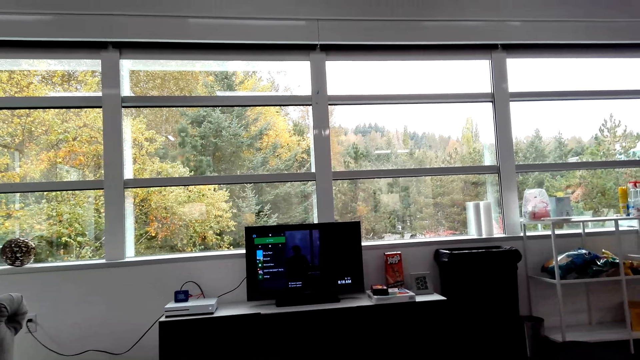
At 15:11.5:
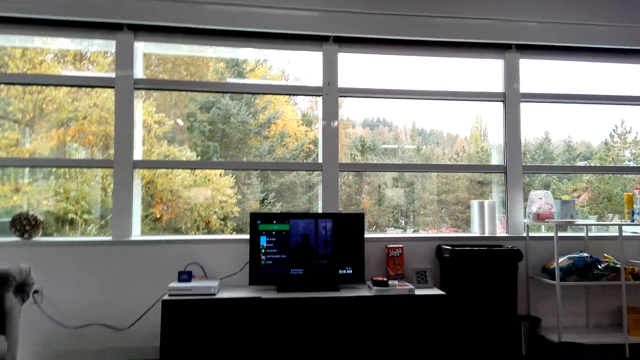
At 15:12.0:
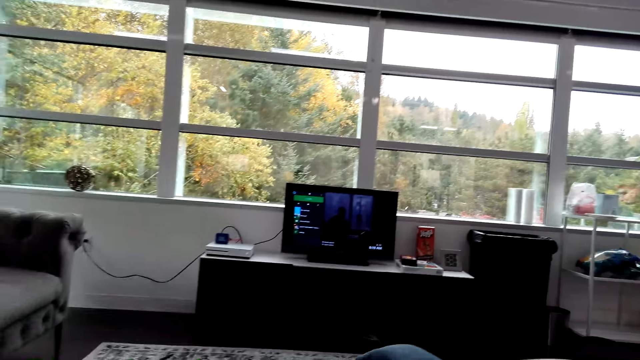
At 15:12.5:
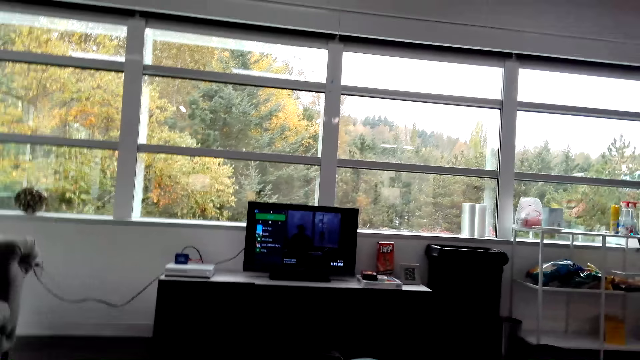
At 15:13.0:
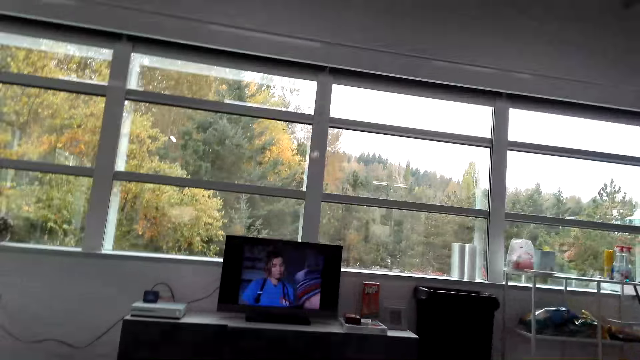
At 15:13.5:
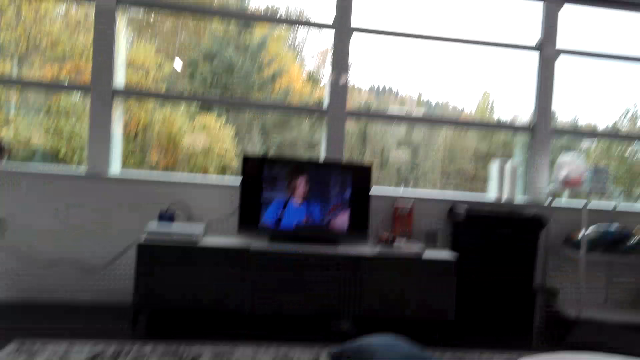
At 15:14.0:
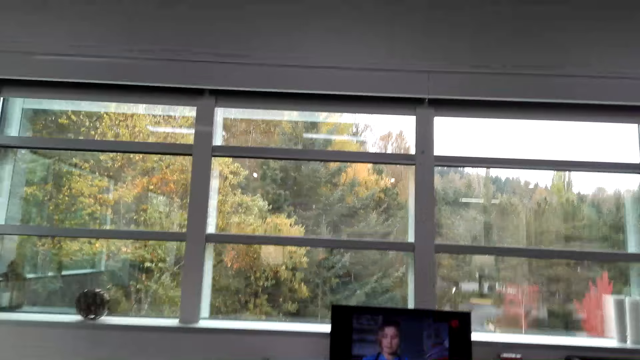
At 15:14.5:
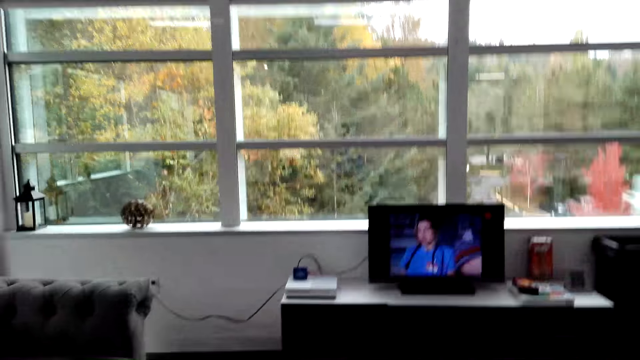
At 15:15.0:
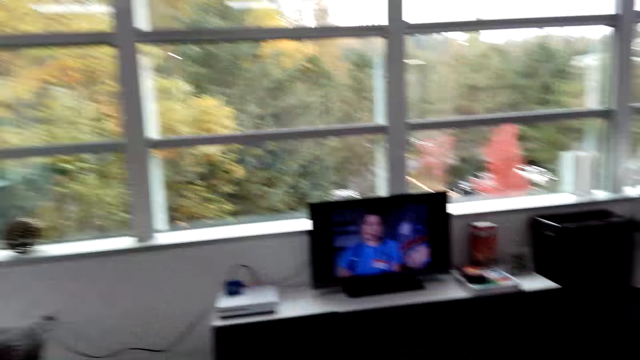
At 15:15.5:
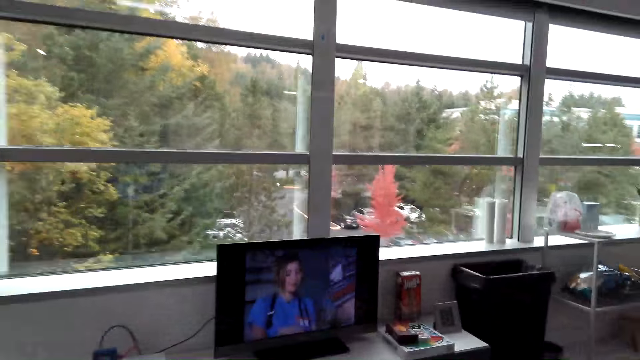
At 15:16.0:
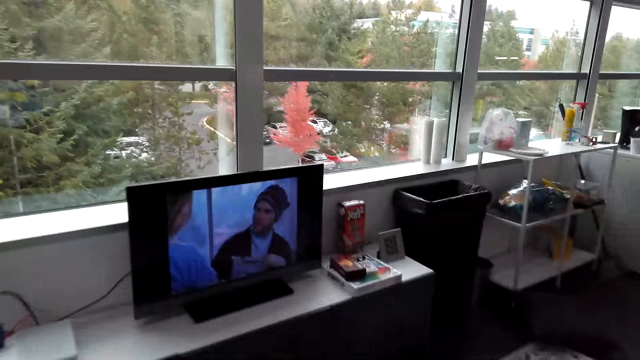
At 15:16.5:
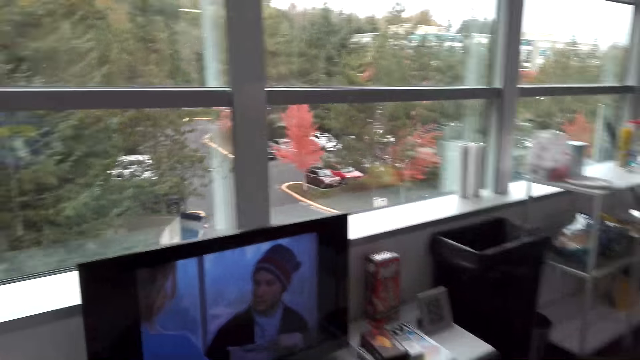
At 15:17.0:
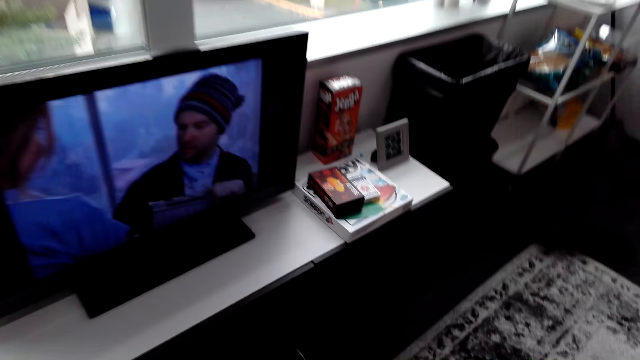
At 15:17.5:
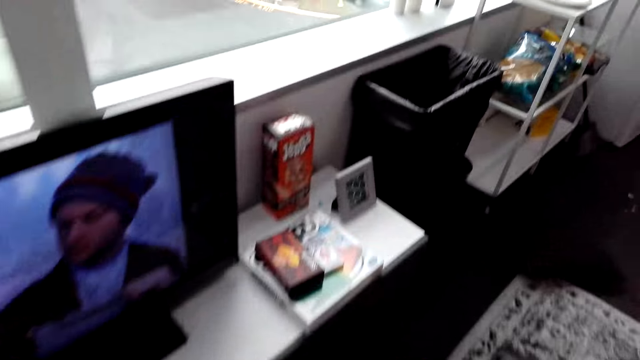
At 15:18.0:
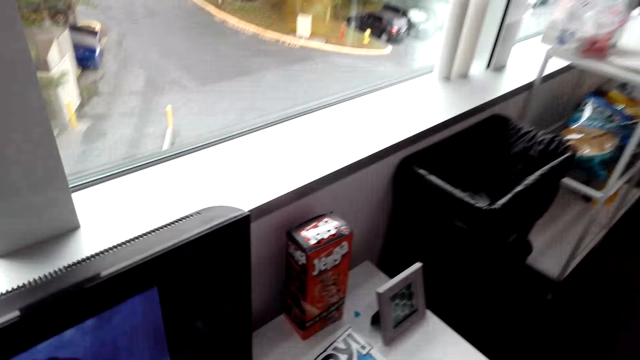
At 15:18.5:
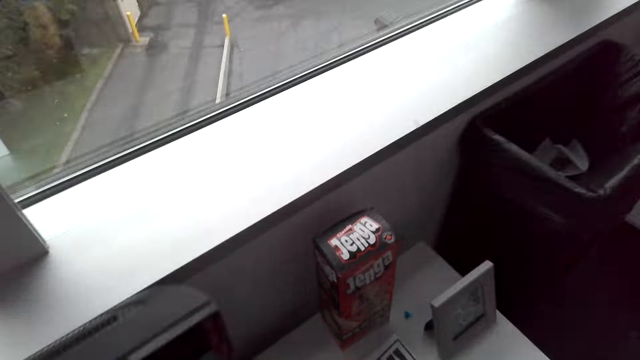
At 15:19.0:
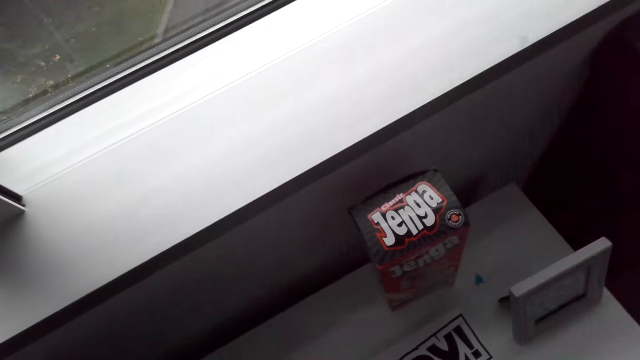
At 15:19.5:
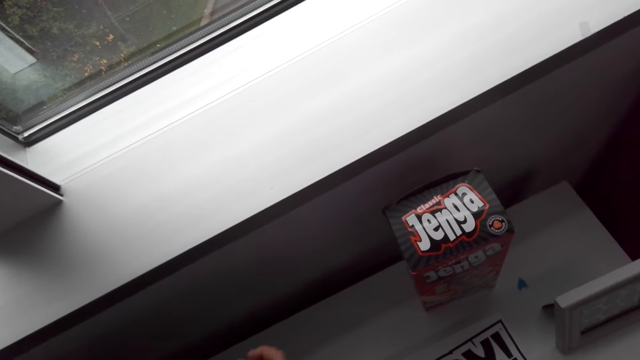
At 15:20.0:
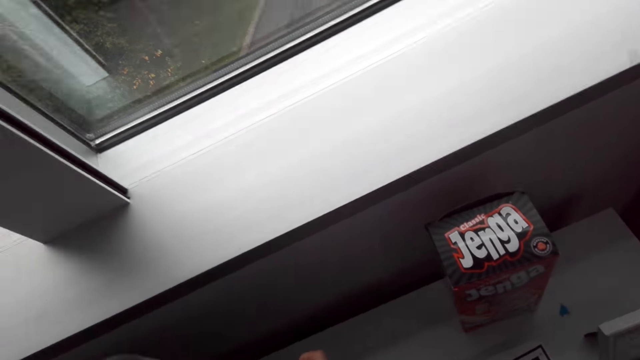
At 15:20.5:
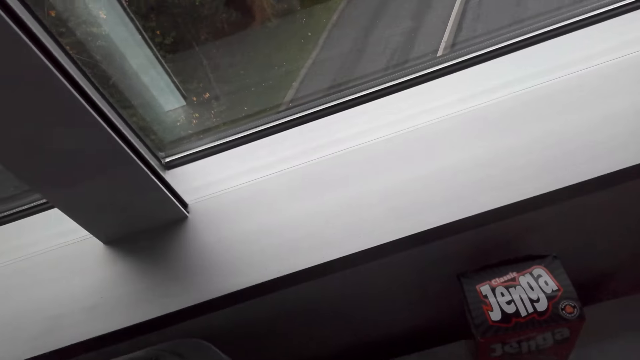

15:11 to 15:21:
The camera wearer walks around the room.

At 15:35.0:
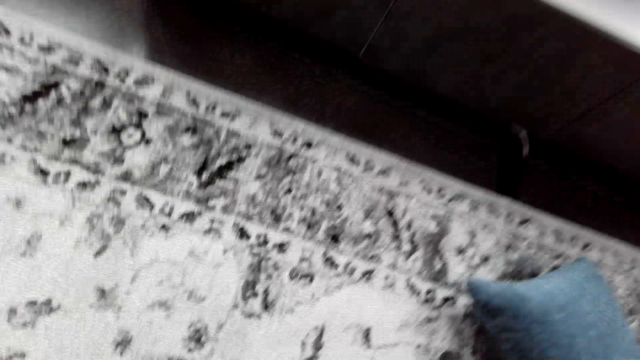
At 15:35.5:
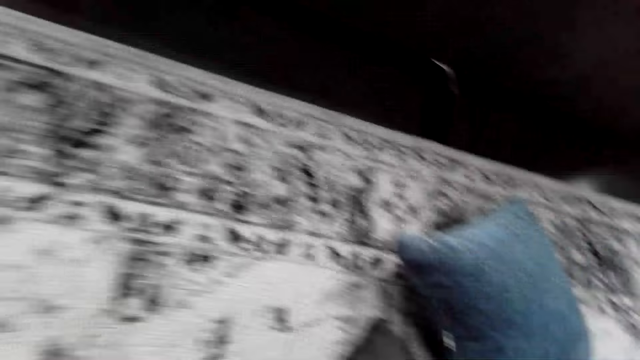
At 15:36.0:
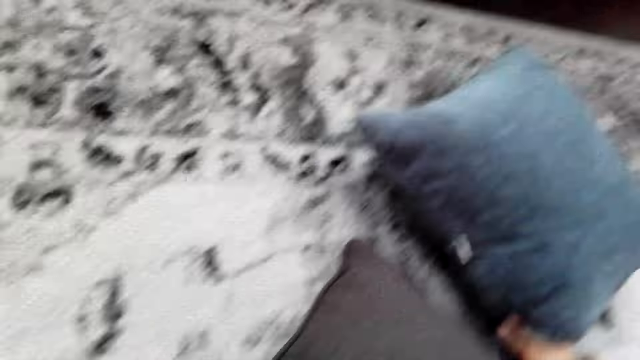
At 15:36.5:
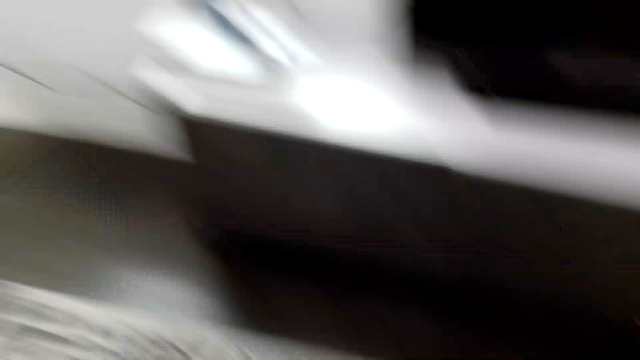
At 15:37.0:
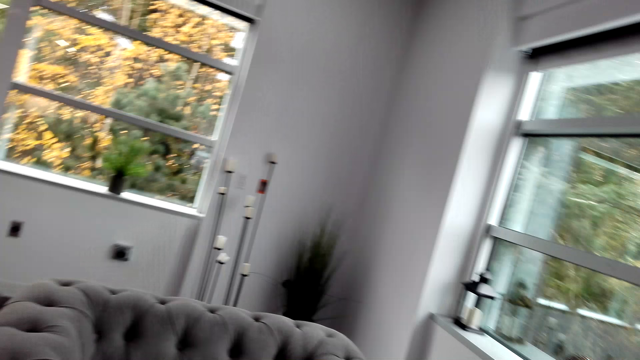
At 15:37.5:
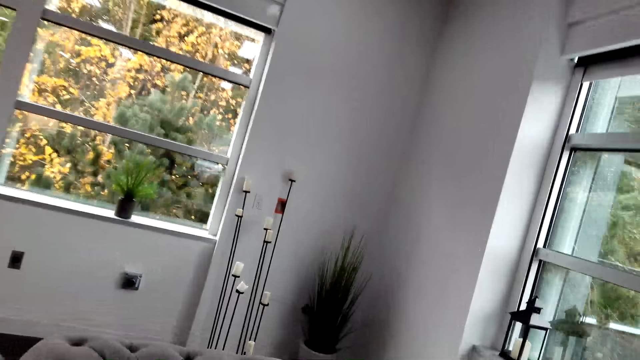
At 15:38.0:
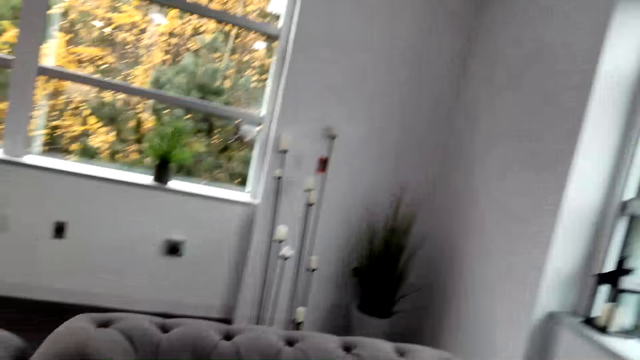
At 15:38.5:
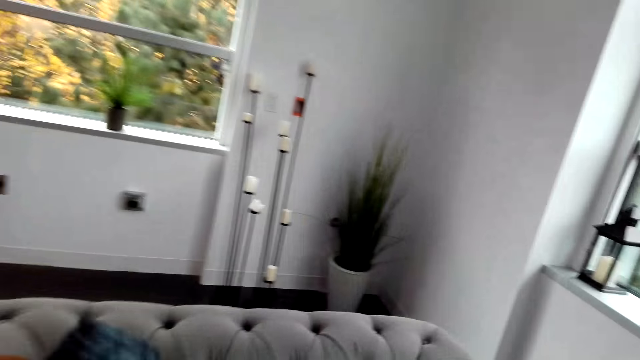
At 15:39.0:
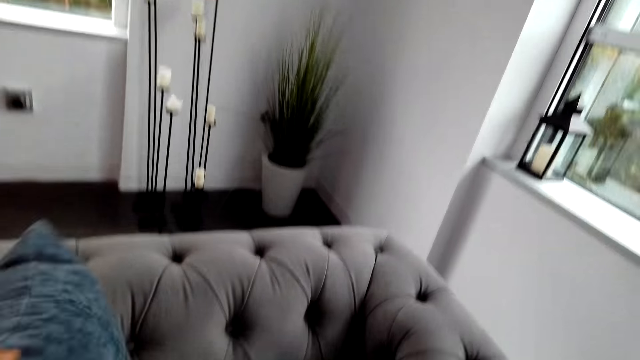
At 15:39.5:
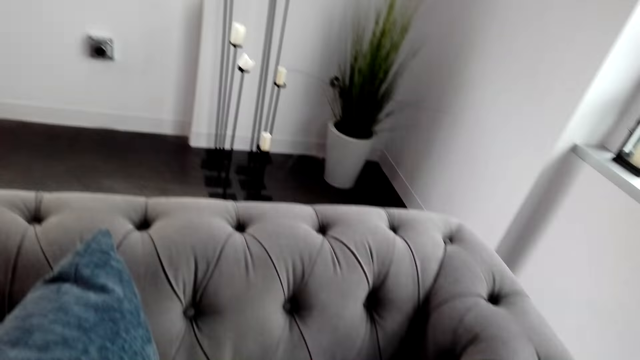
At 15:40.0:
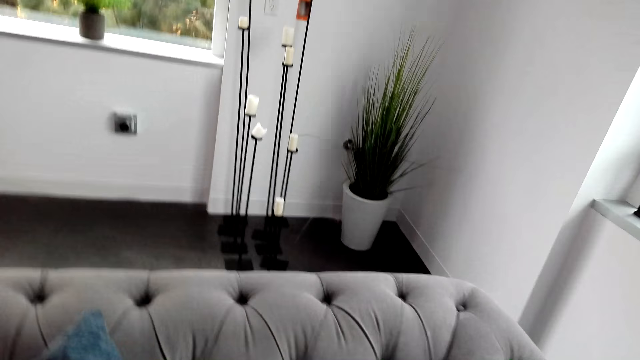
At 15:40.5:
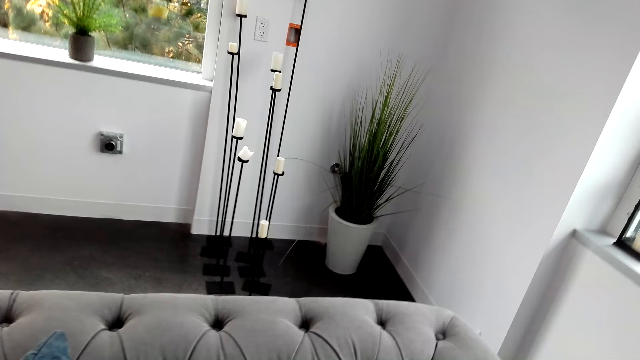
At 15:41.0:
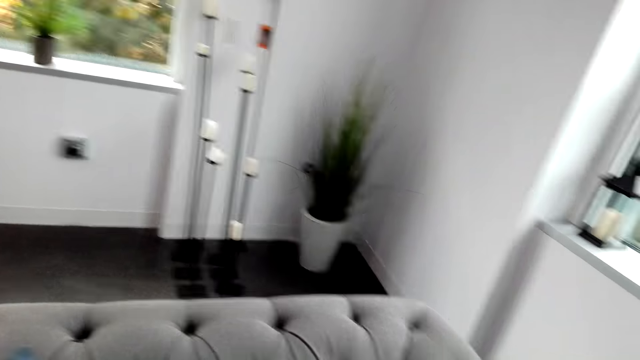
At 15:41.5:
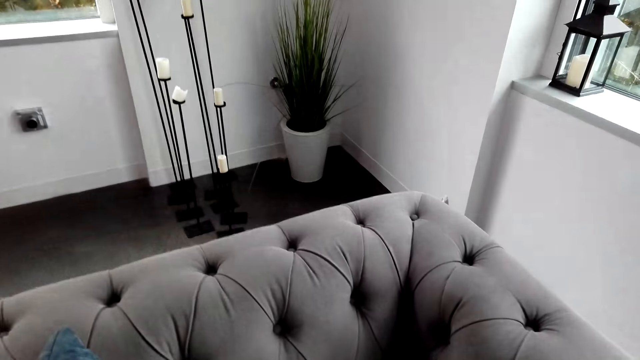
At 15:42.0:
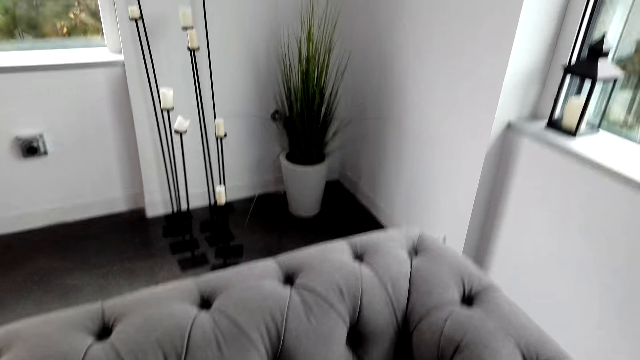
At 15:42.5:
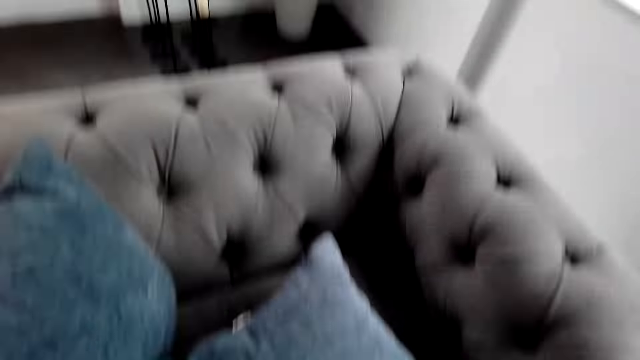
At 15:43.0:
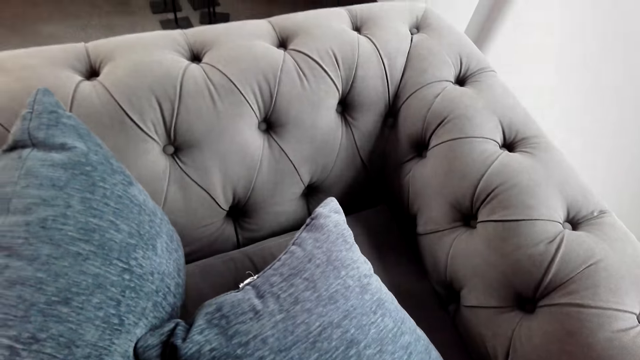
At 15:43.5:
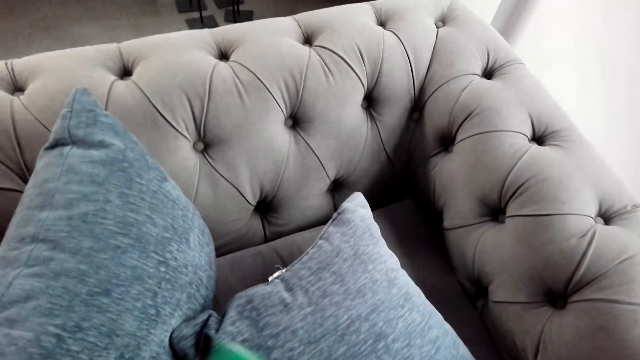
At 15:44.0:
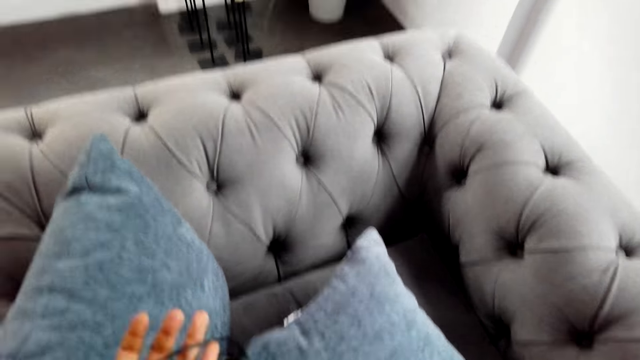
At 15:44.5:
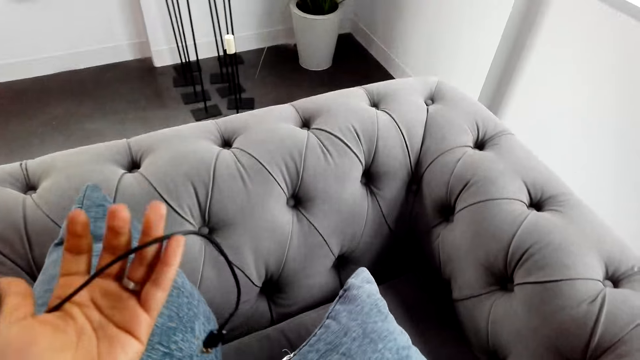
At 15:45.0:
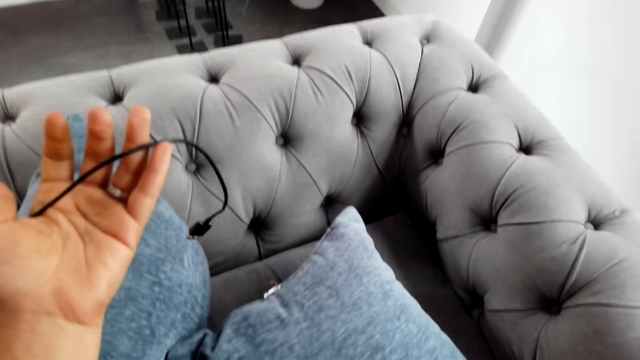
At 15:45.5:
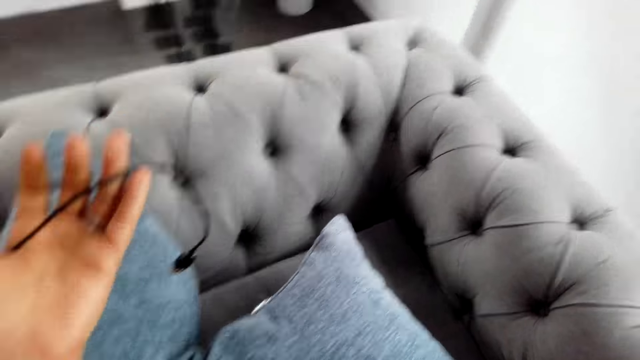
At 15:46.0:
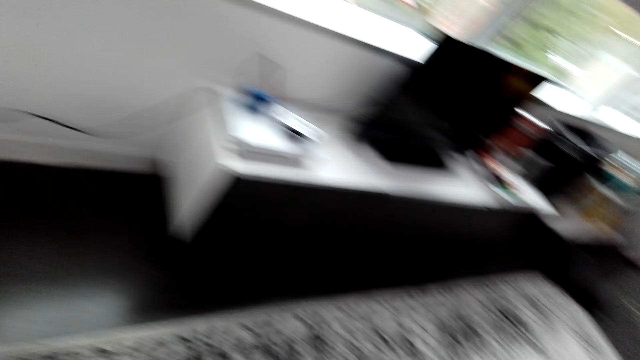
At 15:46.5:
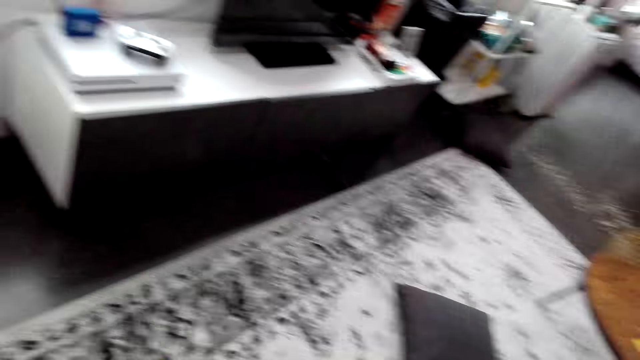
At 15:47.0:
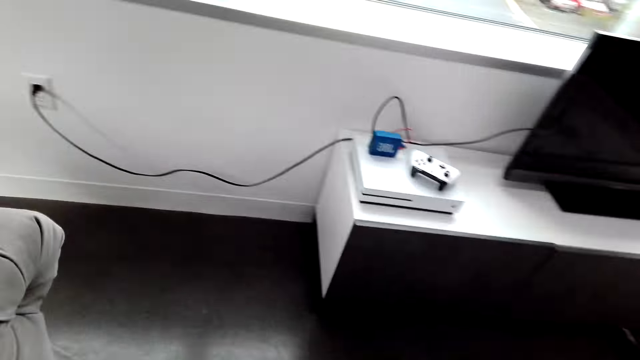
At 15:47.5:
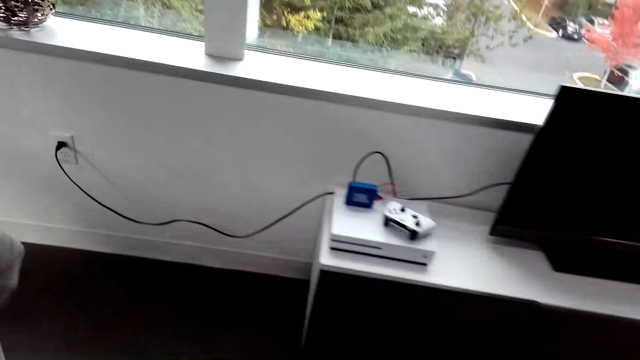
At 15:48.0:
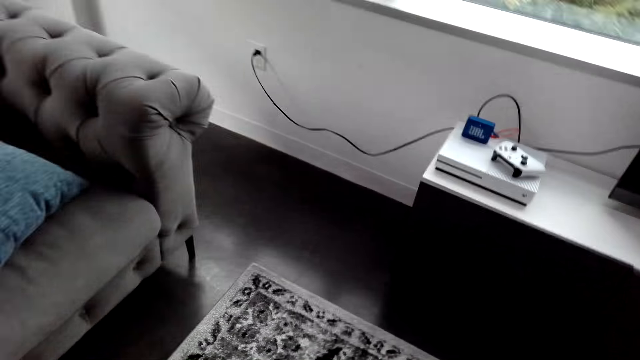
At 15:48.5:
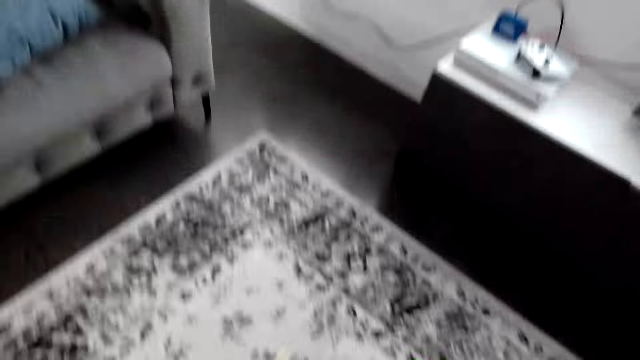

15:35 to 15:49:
The camera wearer picks up a pillow. They put the pillow on the sofa. They touch the cable. They walk around the room.
